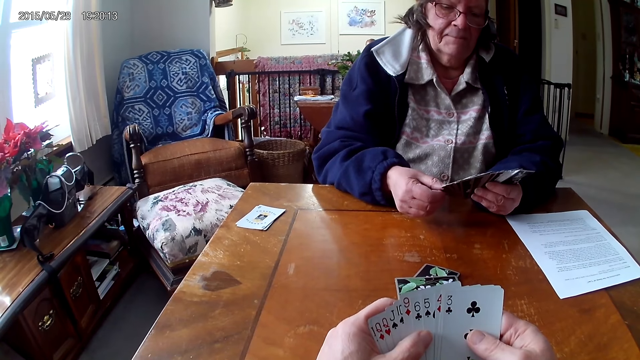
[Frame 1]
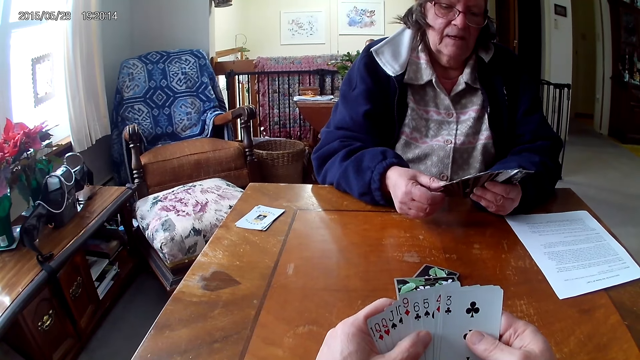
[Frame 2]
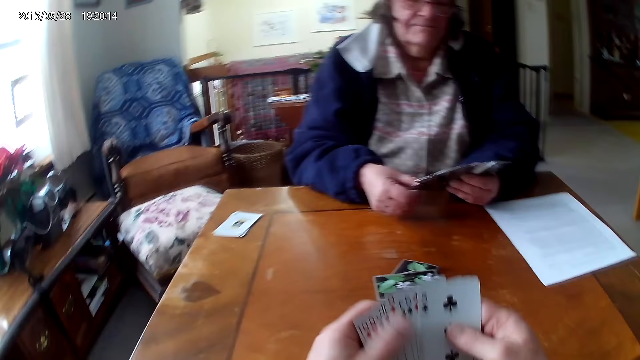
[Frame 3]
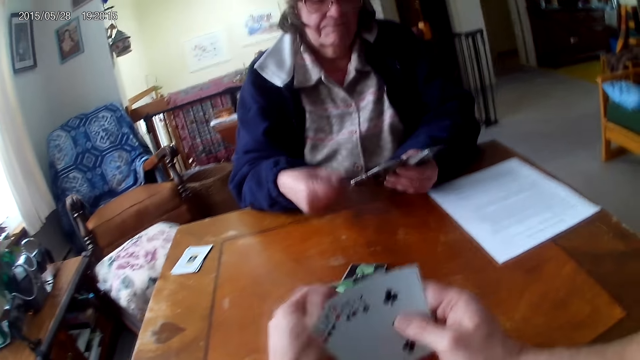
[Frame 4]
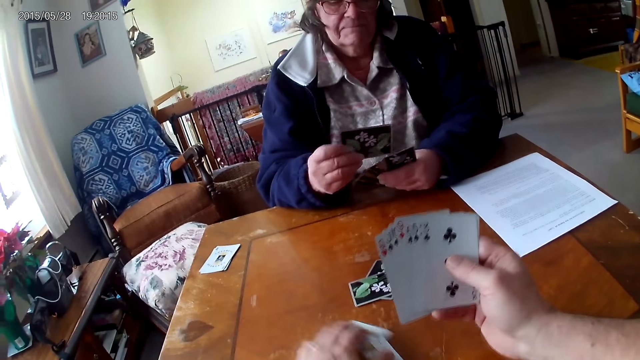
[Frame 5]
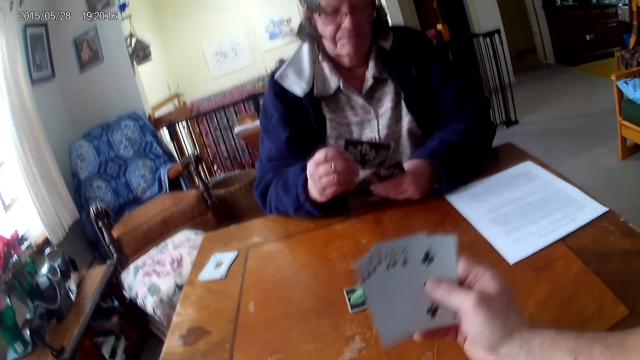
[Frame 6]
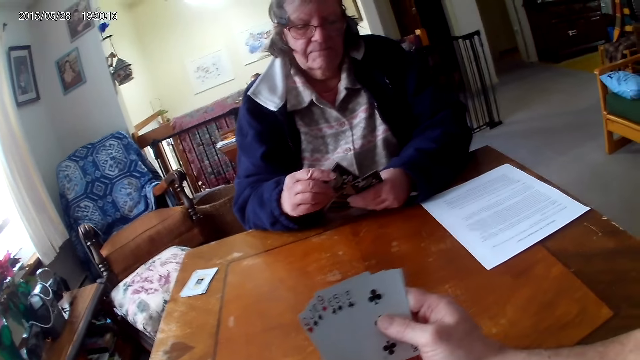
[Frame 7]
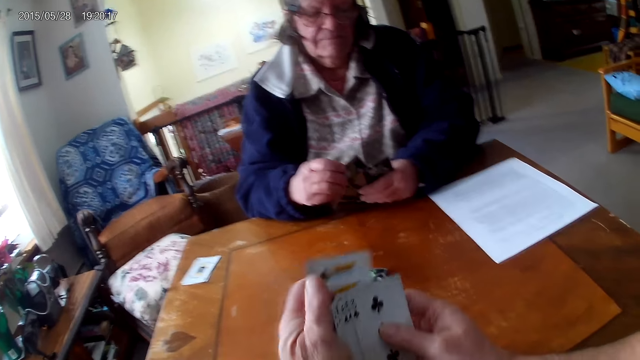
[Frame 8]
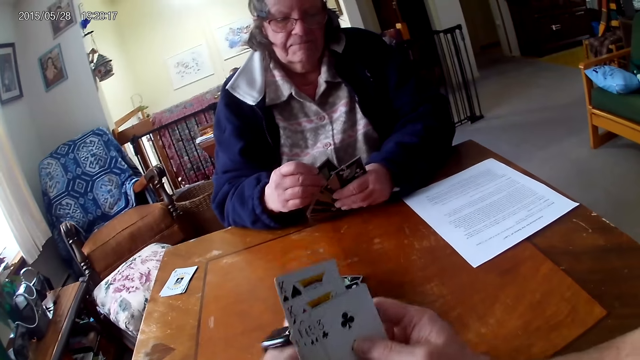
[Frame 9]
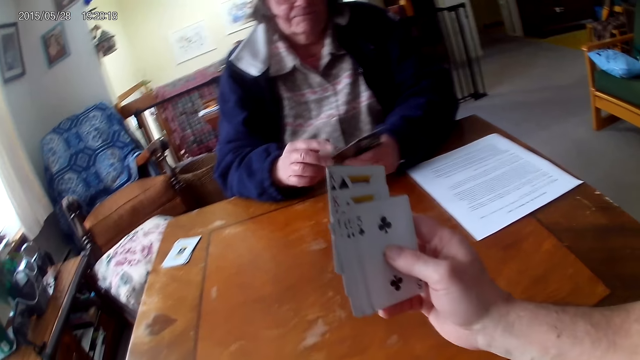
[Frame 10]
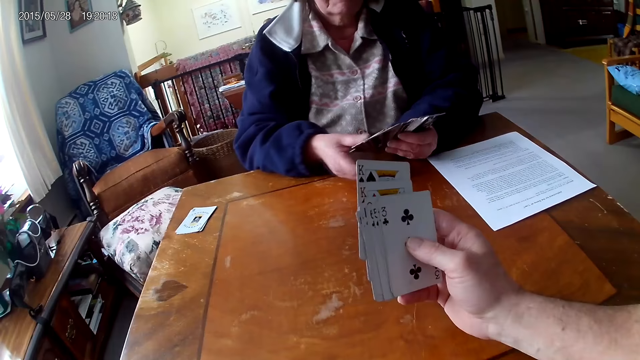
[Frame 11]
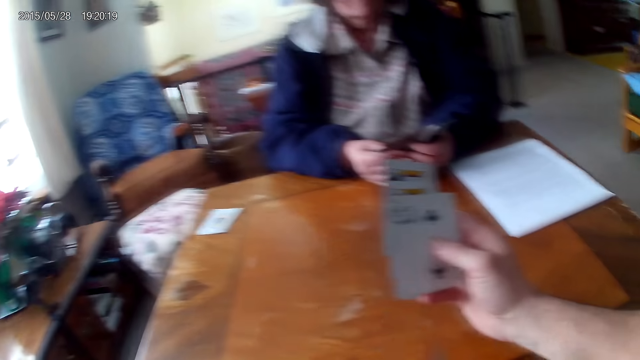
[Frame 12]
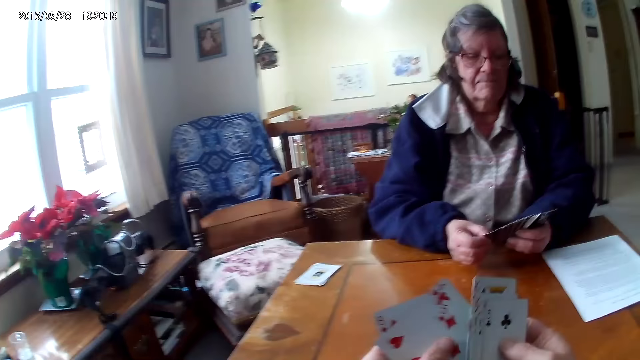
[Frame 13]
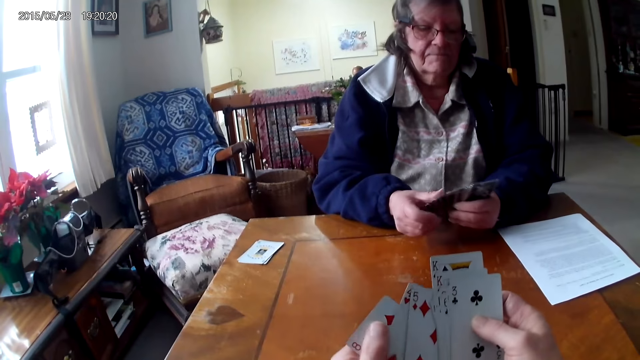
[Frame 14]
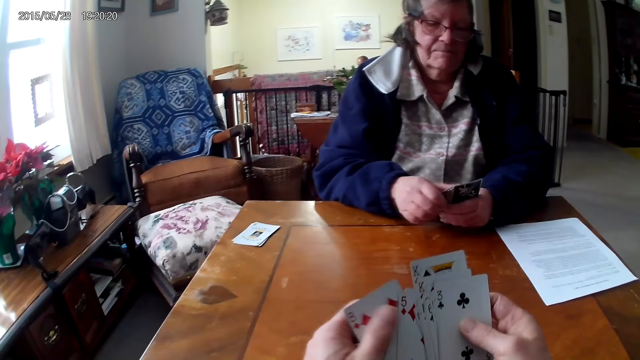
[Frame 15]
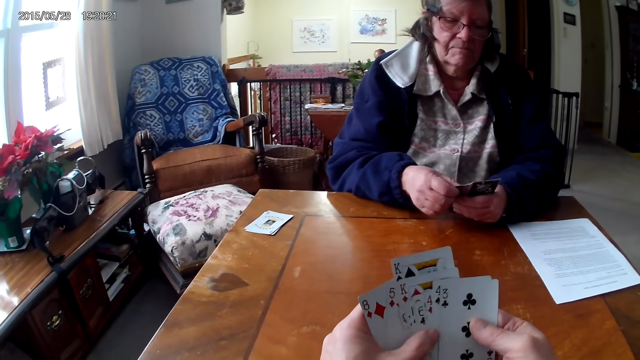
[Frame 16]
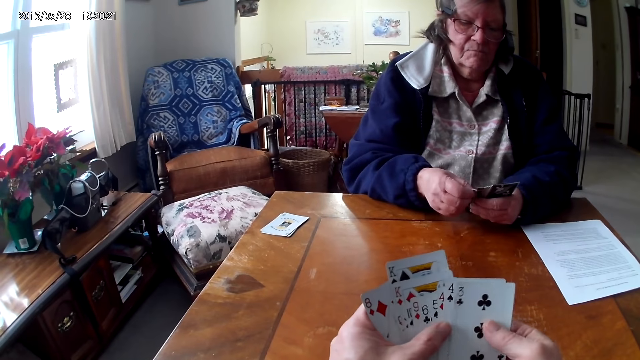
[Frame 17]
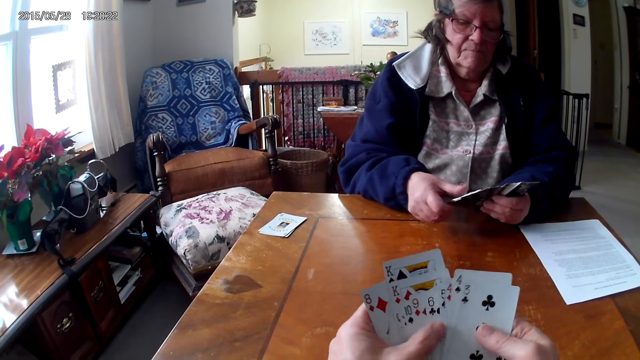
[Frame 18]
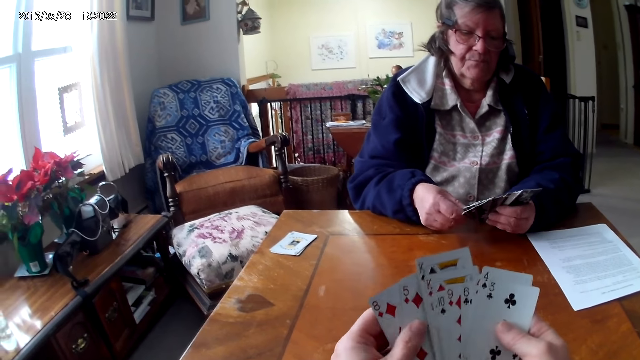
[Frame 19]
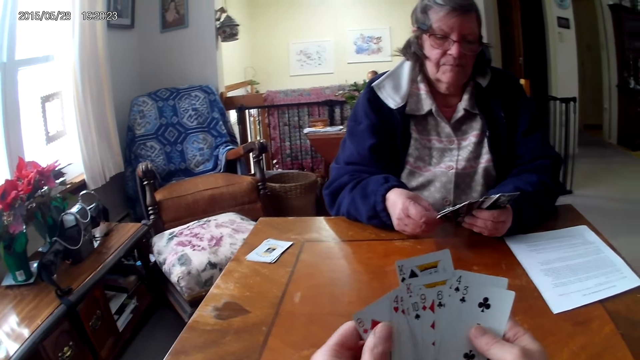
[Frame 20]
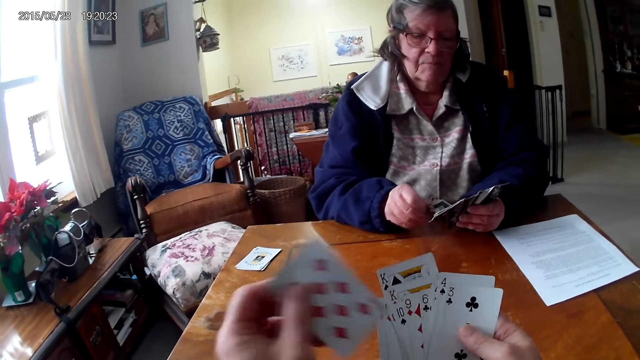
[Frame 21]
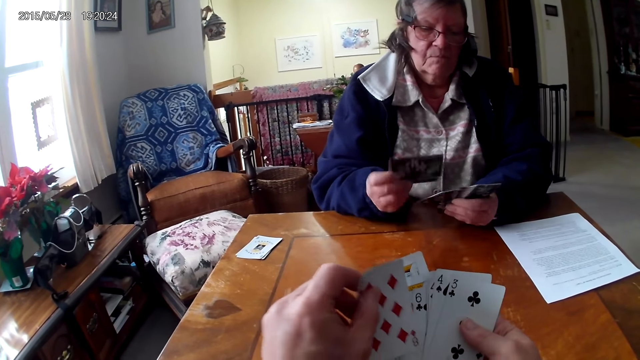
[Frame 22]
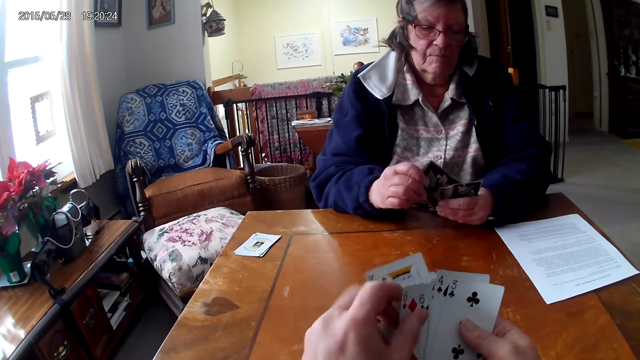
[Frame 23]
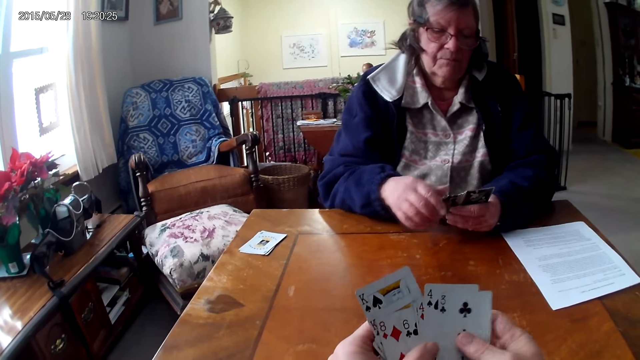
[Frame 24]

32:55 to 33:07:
The camera wearer takes cards. They arrange the cards. A lady selects cards.

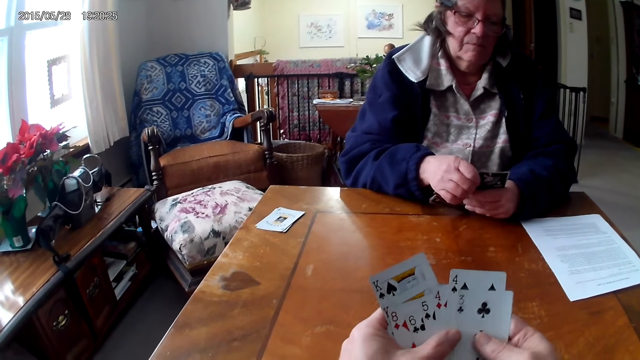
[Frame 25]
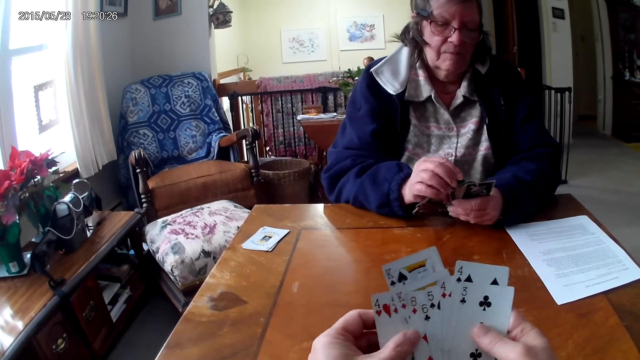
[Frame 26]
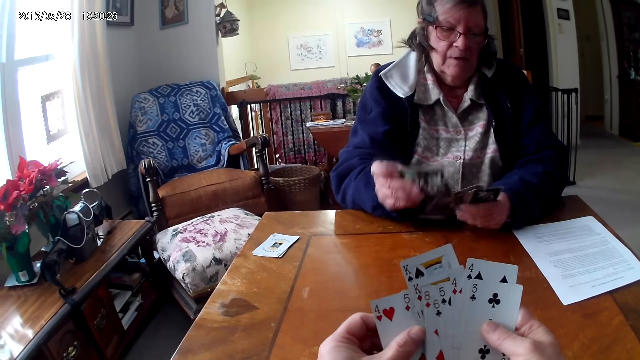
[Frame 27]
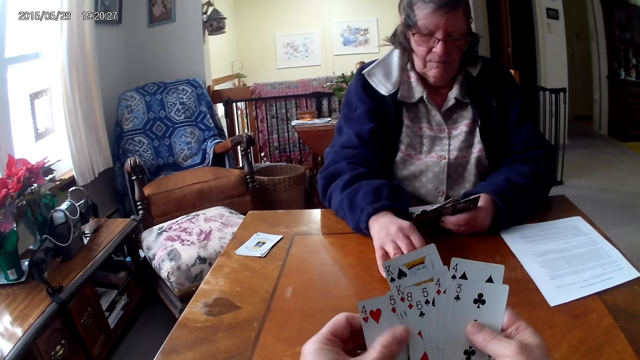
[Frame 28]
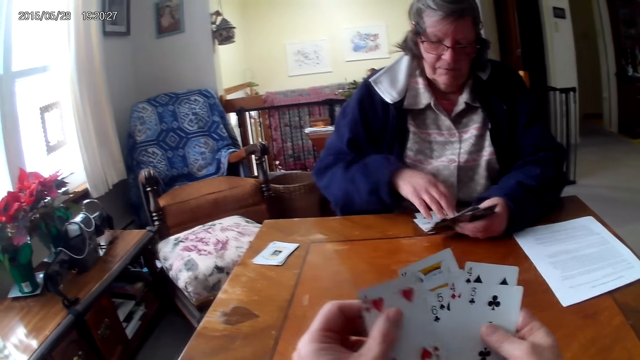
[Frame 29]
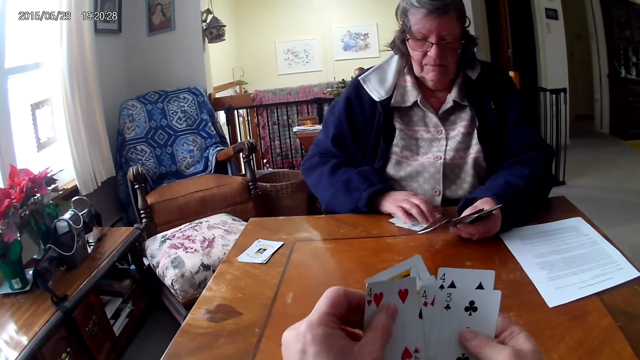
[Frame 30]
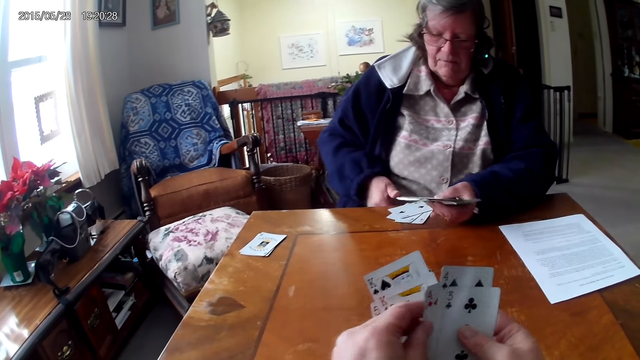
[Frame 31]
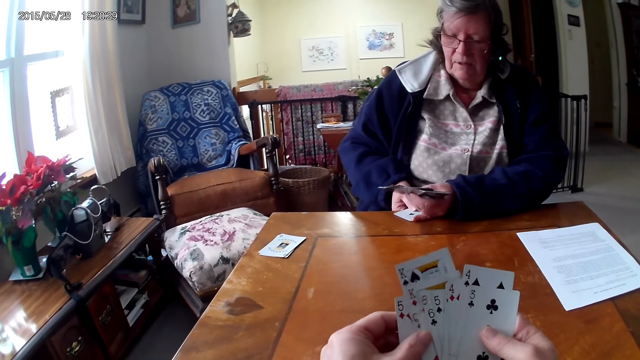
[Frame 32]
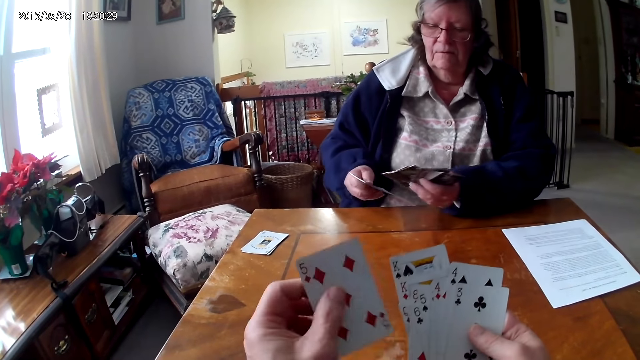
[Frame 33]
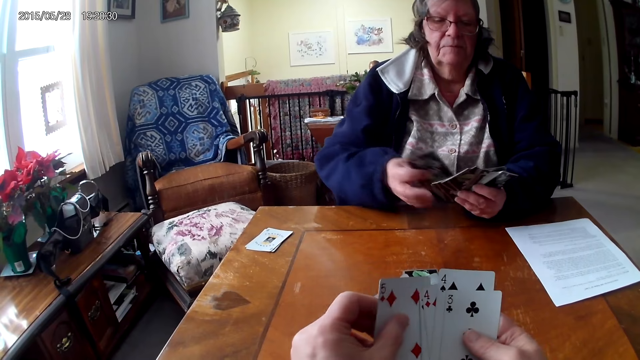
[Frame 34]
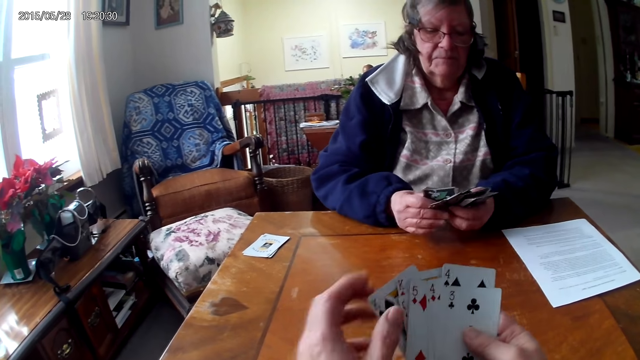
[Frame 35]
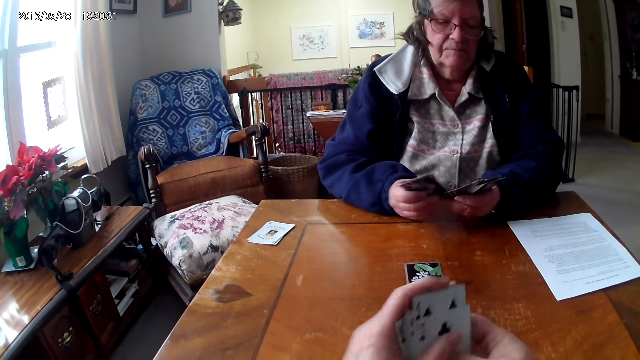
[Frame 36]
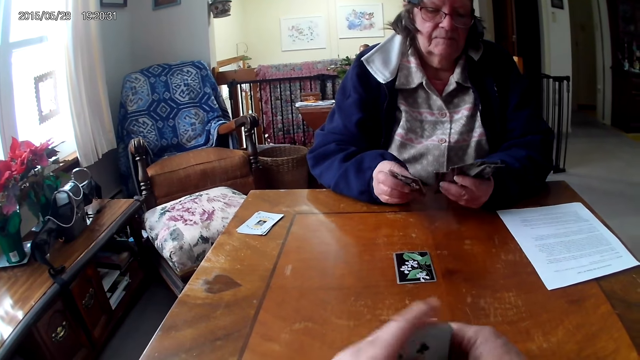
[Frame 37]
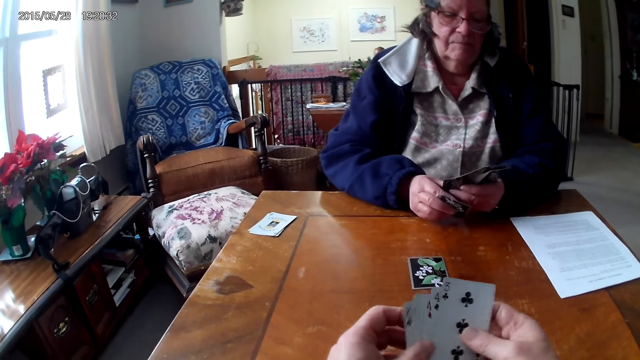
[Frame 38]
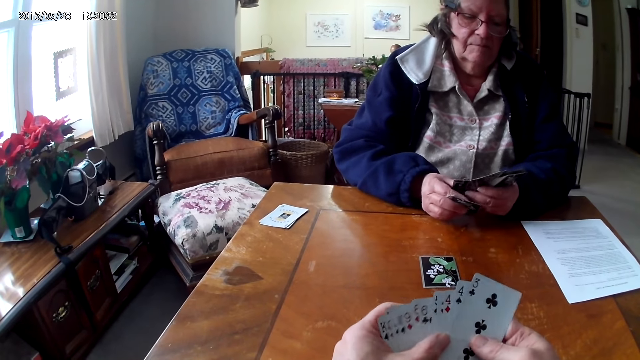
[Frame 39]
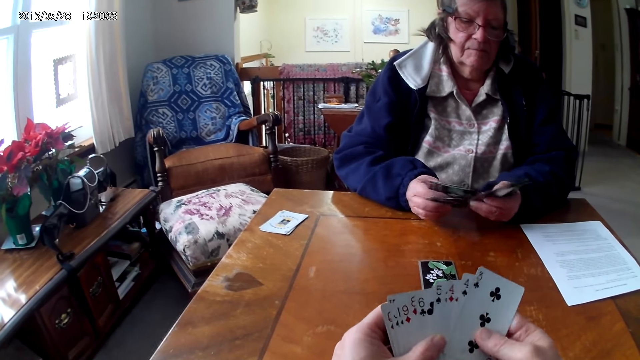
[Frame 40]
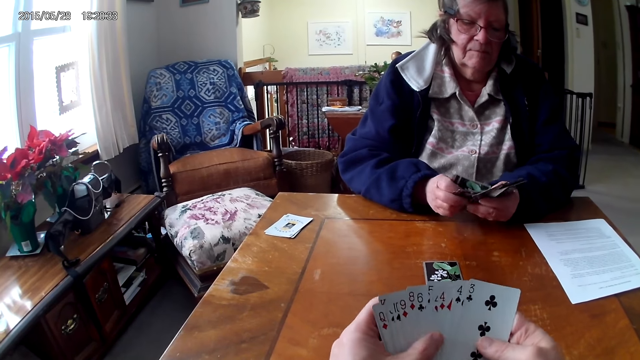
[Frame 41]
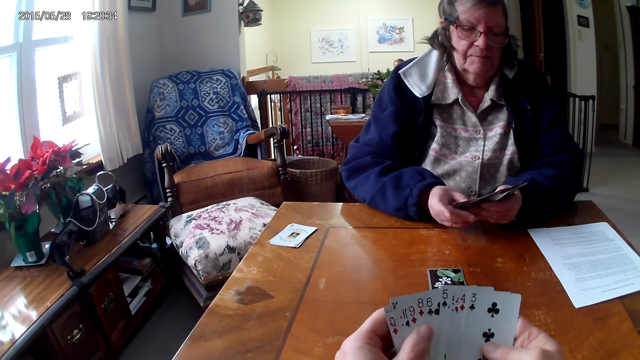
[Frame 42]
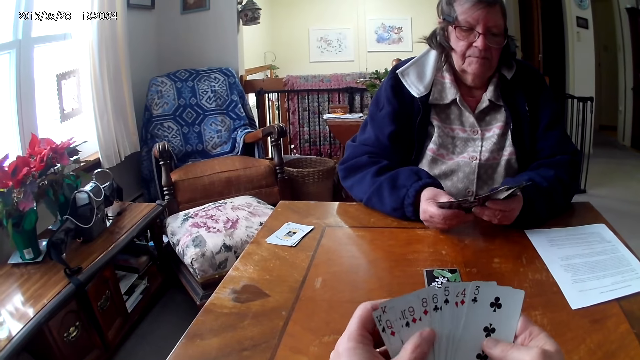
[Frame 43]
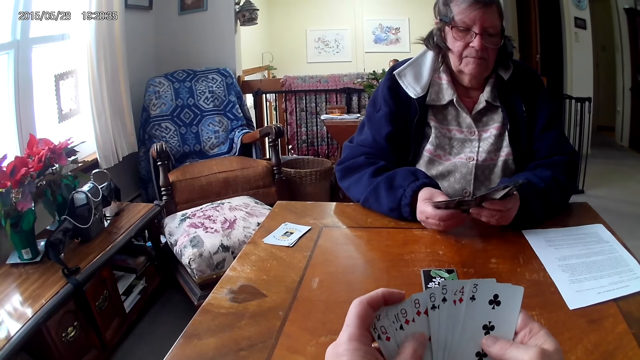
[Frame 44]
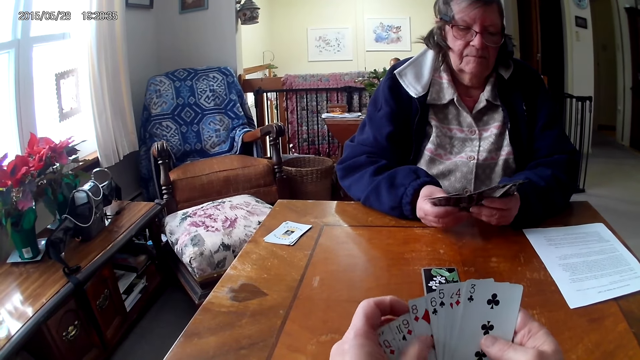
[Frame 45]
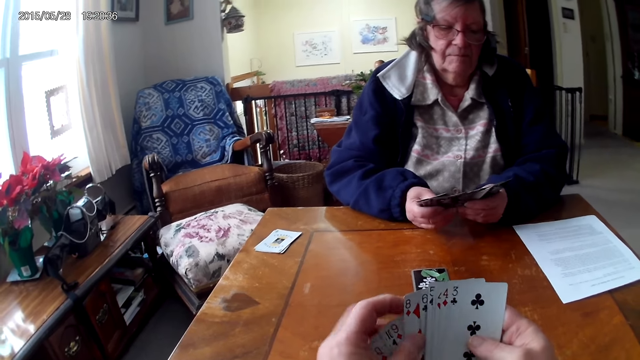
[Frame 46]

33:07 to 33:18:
The lady puts a card on the table. The lady takes cards. The camera wearer selects cards.
